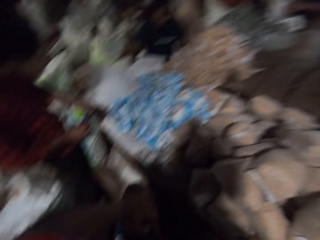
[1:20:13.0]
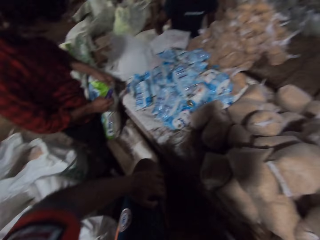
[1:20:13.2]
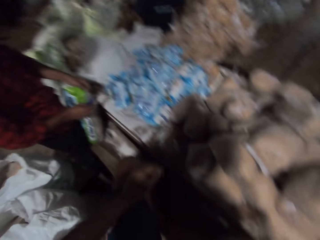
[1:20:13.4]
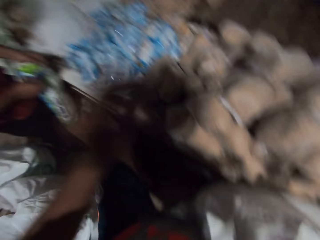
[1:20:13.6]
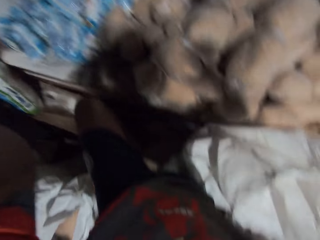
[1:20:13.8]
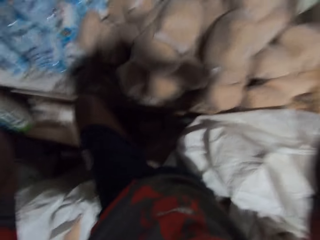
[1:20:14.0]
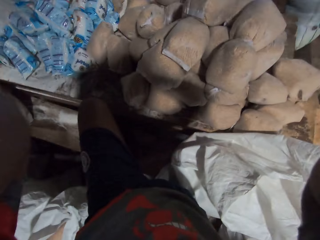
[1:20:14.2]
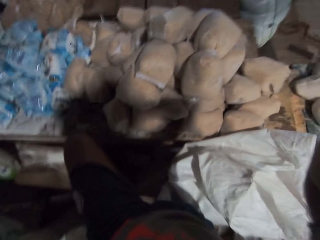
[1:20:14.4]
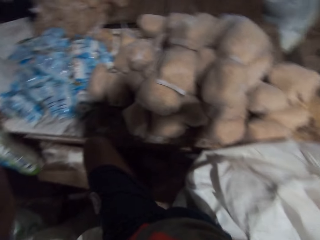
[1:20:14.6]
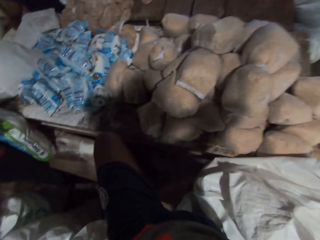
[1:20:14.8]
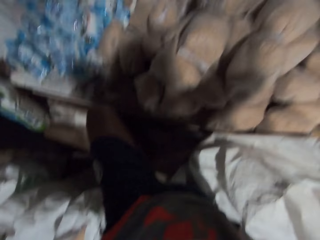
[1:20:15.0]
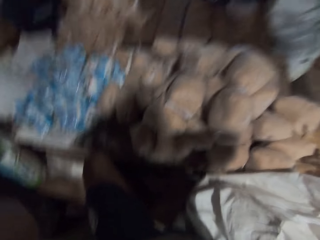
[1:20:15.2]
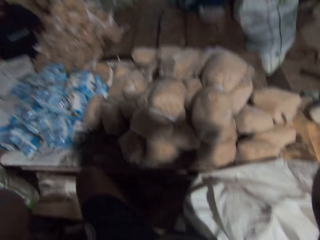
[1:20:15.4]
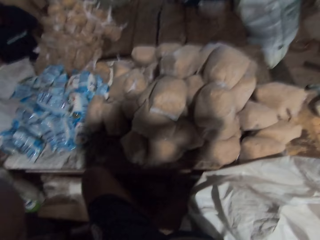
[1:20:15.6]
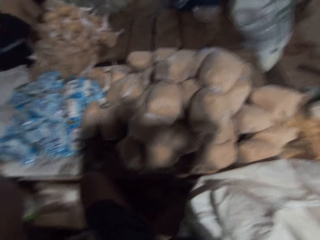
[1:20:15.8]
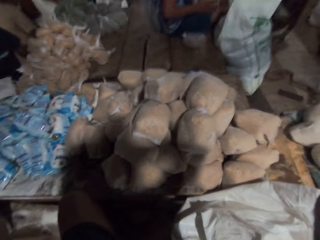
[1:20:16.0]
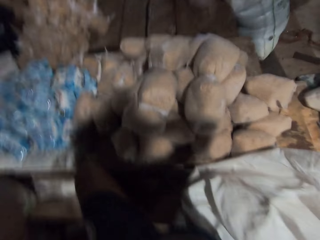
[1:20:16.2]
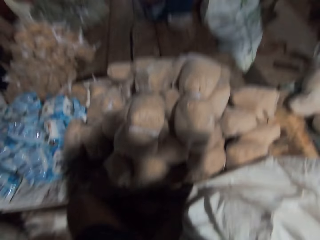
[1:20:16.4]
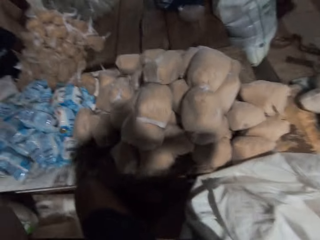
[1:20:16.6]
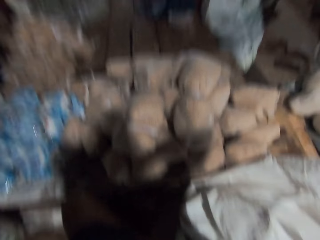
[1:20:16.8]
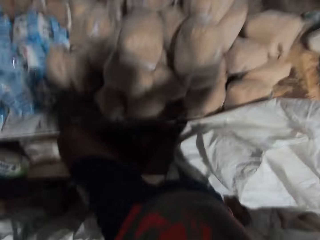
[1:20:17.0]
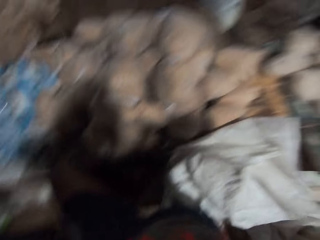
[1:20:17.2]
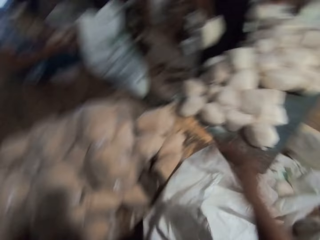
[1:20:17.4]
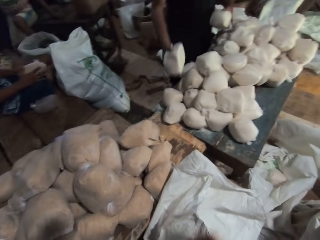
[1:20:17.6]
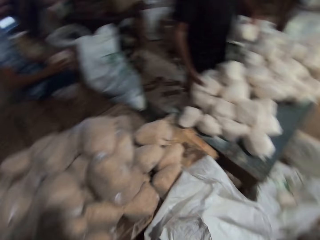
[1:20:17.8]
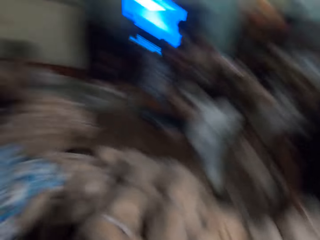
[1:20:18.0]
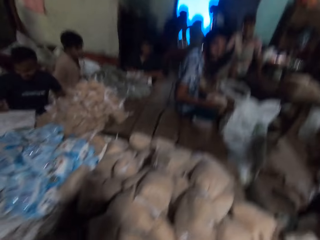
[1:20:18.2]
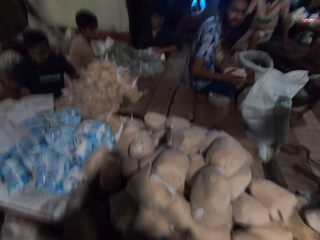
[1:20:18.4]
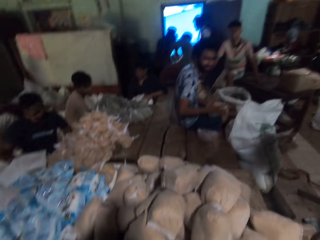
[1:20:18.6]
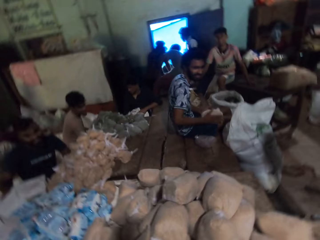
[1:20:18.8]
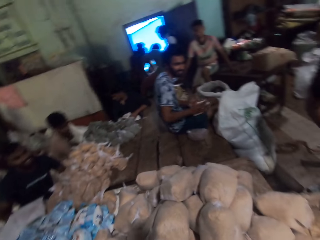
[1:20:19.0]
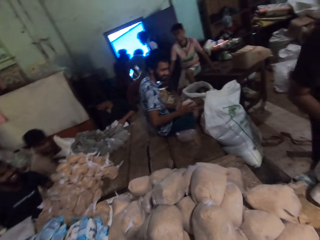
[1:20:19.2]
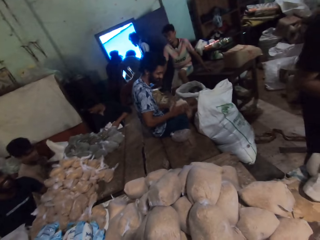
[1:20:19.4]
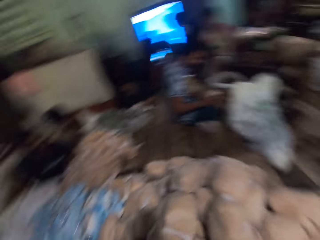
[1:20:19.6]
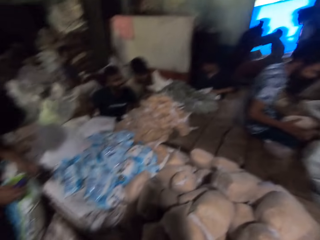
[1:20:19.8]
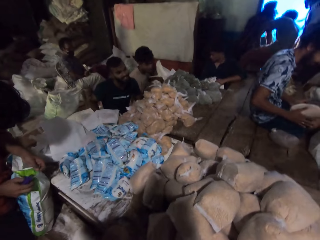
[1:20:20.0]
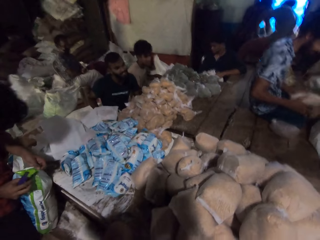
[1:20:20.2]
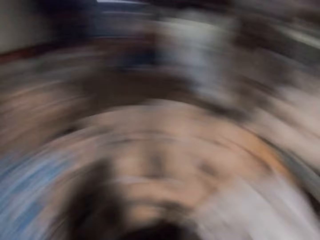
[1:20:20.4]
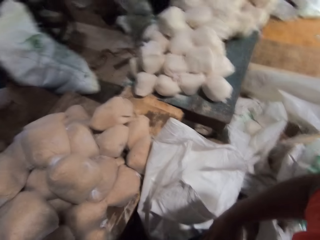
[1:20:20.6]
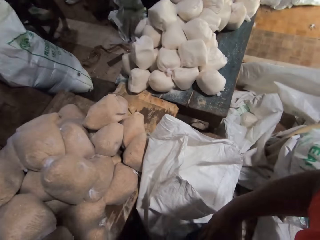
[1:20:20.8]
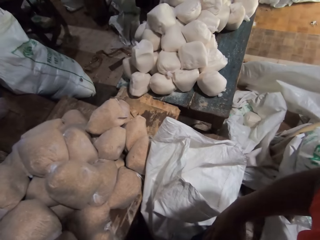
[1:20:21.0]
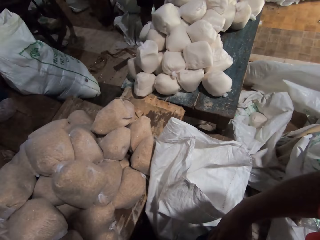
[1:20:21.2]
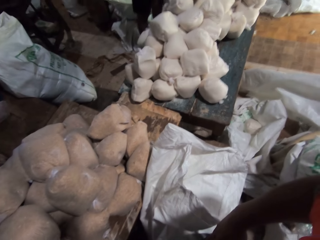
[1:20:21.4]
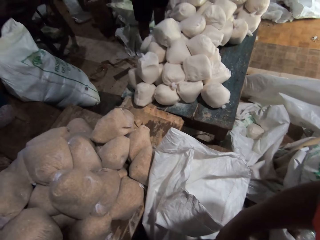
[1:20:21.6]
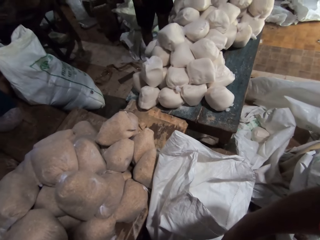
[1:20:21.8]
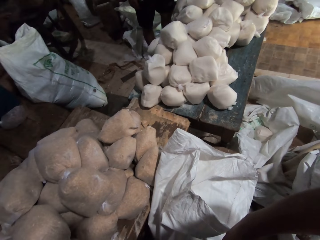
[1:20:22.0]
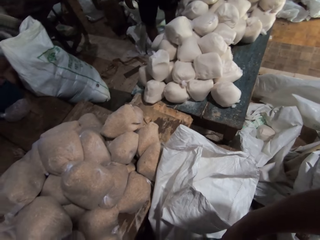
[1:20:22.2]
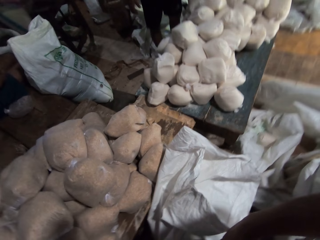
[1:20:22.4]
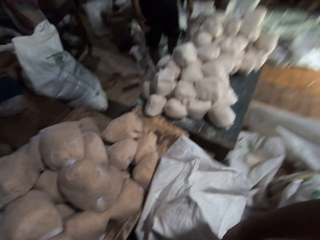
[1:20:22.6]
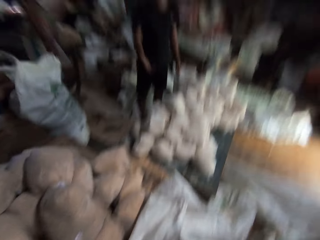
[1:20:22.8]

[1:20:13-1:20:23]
The camera wearer adjusts the camera on his head with both hands. The man shakes the wrap of wheat with both hands. Another man drops a wrap of flour on the table with his right hand.

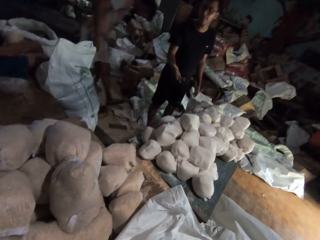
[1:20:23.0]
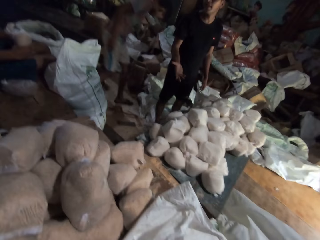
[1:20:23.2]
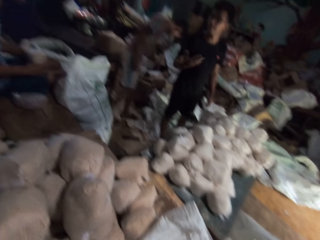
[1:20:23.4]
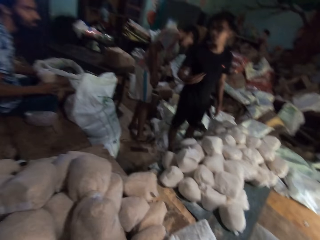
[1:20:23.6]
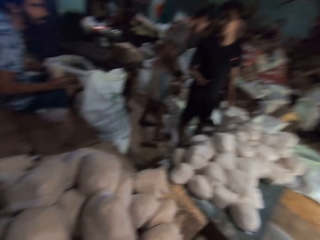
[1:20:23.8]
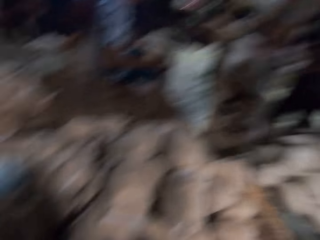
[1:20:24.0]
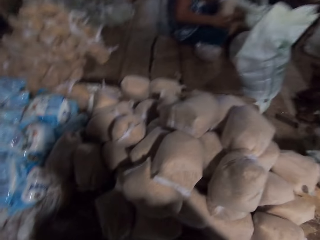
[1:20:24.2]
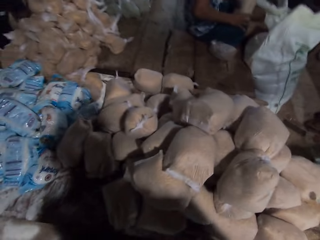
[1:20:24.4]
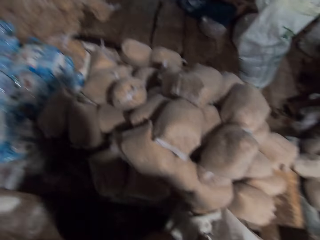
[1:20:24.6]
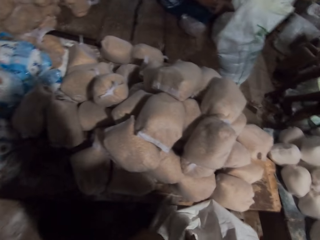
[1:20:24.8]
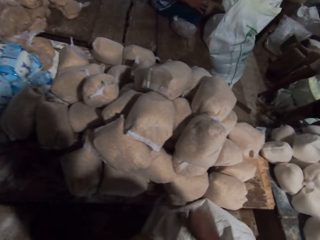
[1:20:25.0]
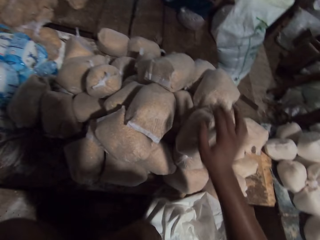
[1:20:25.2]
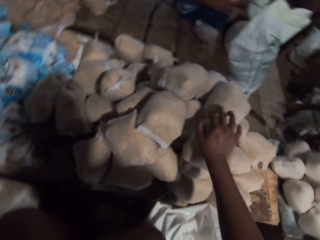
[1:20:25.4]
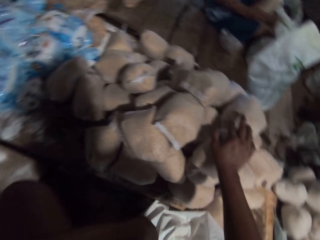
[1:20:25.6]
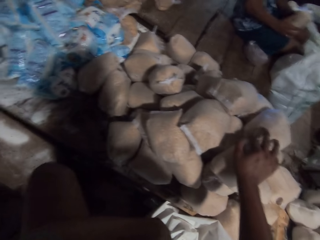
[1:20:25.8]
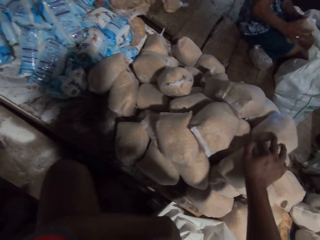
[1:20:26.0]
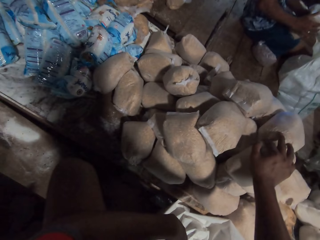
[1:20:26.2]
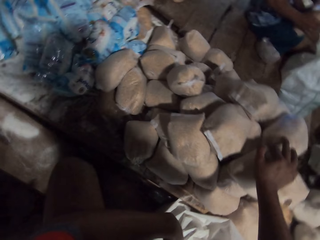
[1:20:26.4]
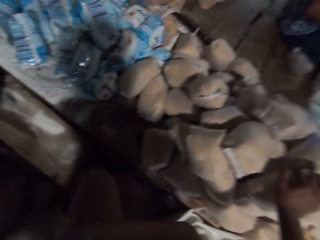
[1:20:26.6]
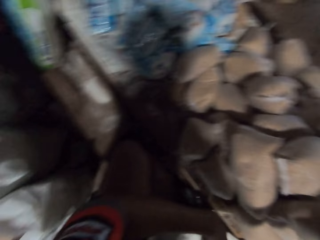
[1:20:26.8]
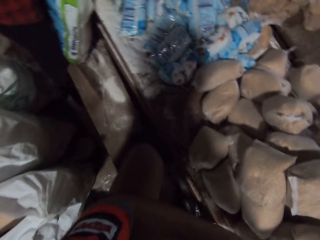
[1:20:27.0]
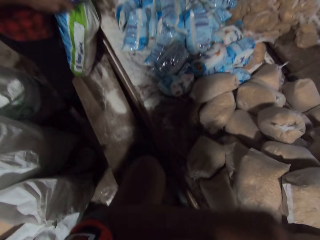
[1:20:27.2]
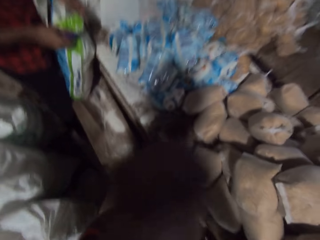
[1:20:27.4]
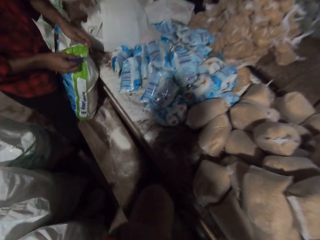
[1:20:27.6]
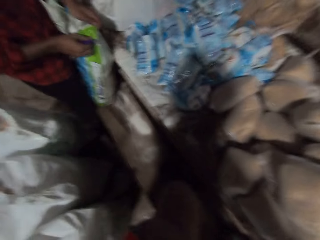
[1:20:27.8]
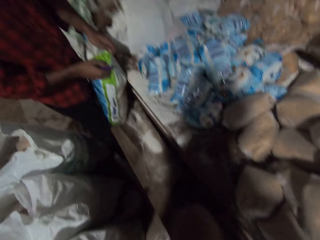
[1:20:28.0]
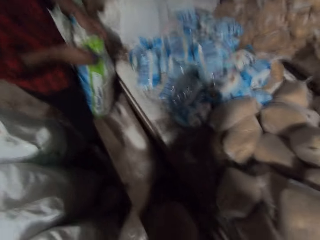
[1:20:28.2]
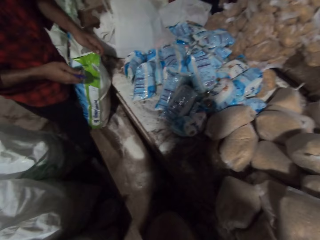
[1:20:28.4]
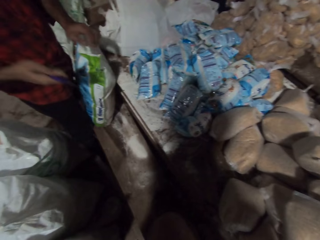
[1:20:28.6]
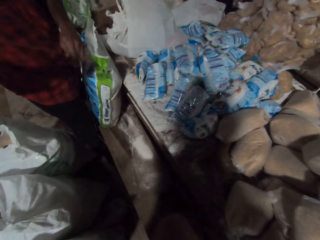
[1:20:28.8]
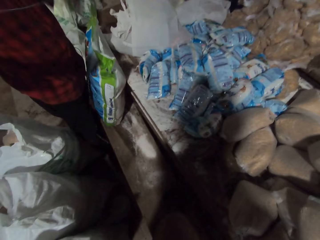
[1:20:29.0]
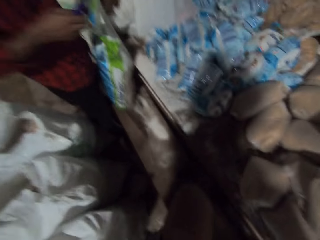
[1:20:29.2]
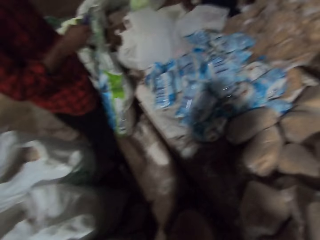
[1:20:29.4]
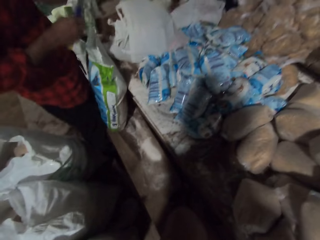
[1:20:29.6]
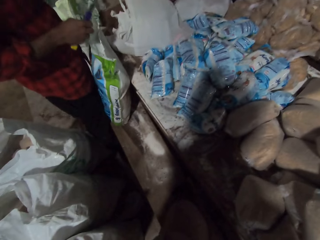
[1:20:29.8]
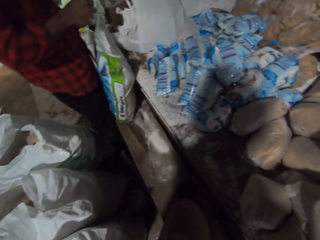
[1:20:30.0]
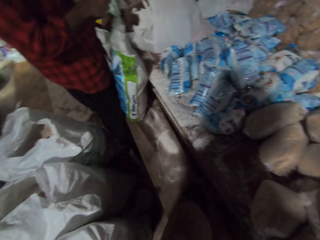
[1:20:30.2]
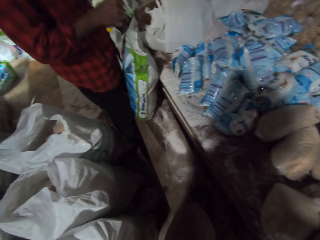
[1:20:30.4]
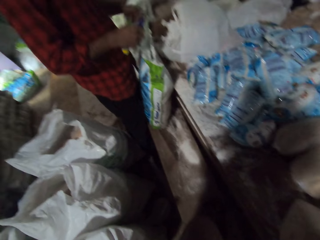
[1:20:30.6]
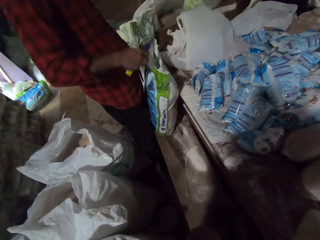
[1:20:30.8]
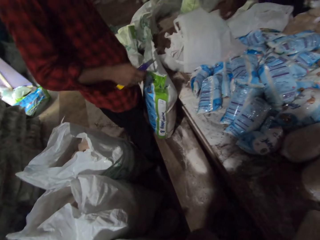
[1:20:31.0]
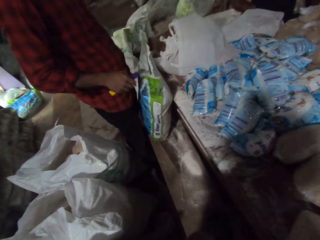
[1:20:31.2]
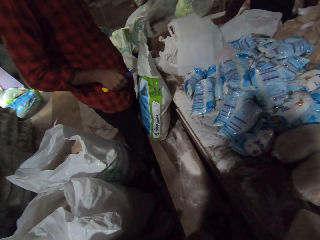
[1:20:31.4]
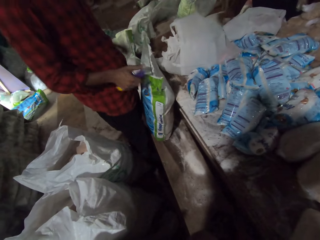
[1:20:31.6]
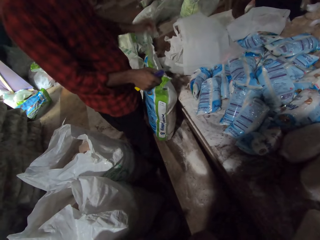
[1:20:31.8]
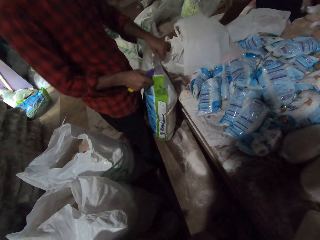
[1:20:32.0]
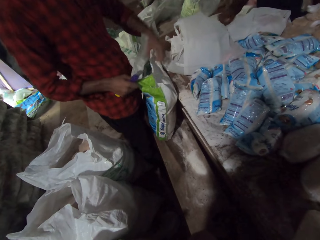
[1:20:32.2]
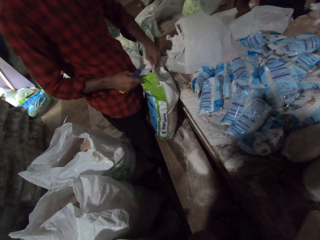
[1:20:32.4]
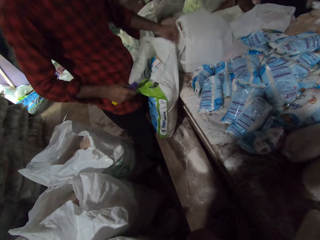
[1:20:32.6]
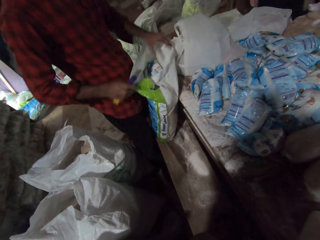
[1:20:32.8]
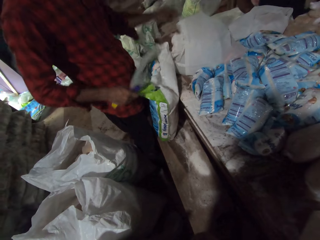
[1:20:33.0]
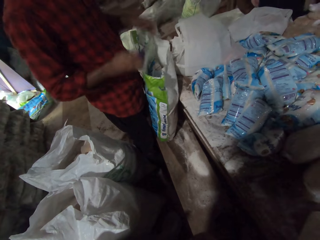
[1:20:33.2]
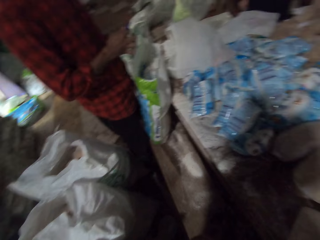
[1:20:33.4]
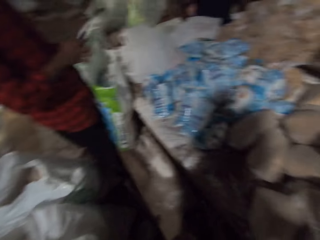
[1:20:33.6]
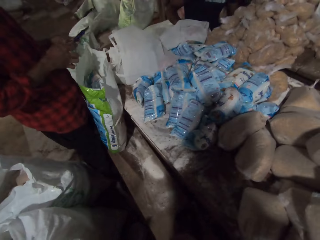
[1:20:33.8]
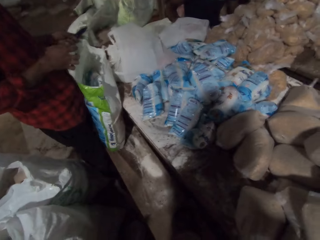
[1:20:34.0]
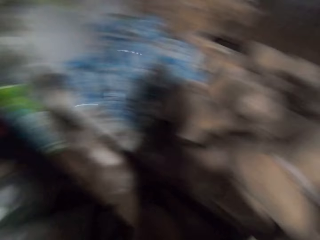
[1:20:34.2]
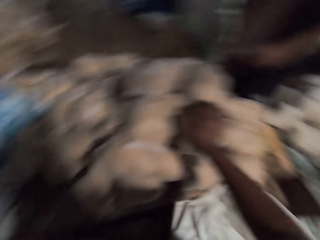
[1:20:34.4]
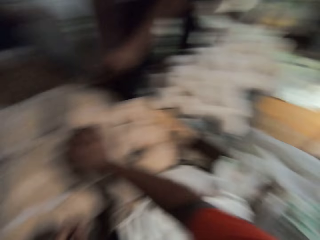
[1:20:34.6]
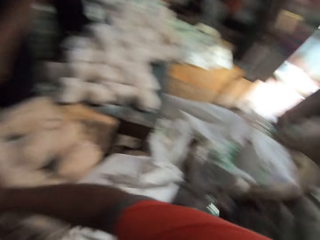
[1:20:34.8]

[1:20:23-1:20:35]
The camera wearer places his right hand on the wrap of wheat on the table. He lifts the left hand. He opens a sack on a bench with both hands.
